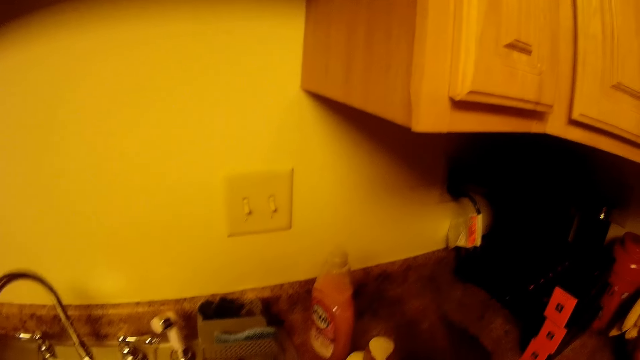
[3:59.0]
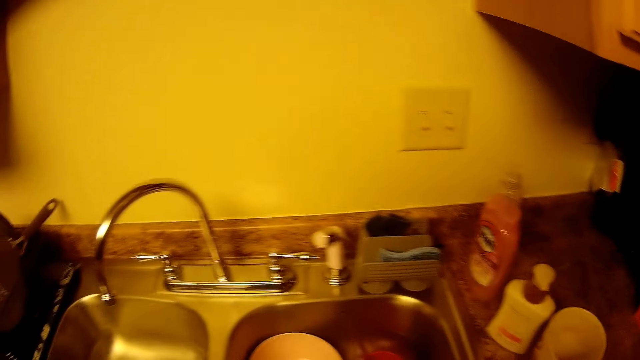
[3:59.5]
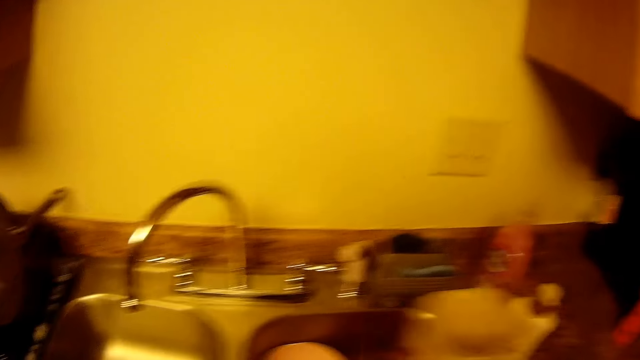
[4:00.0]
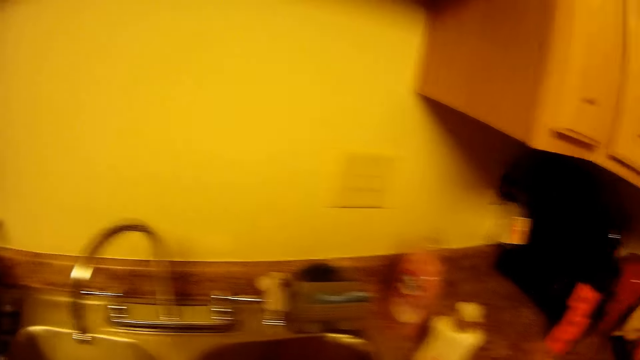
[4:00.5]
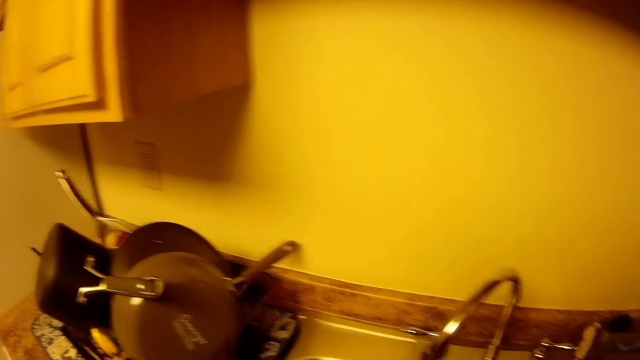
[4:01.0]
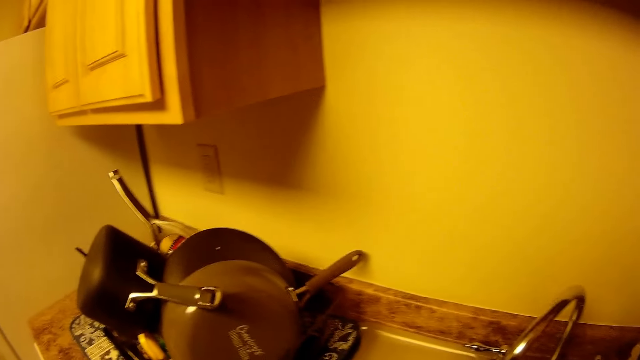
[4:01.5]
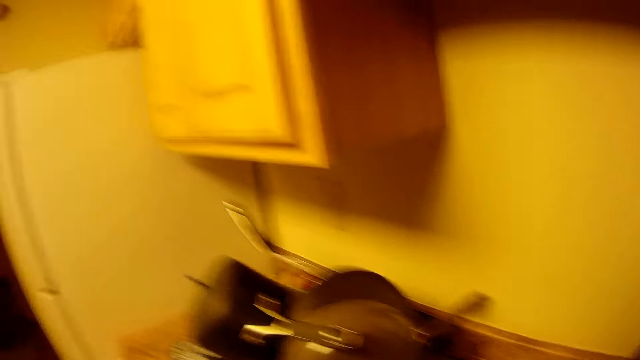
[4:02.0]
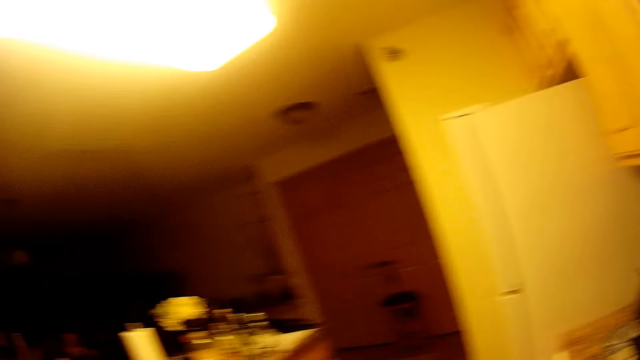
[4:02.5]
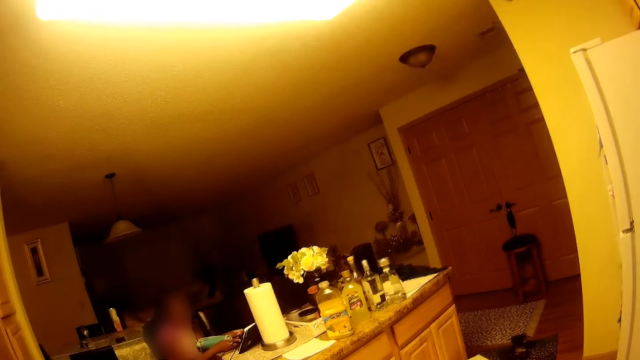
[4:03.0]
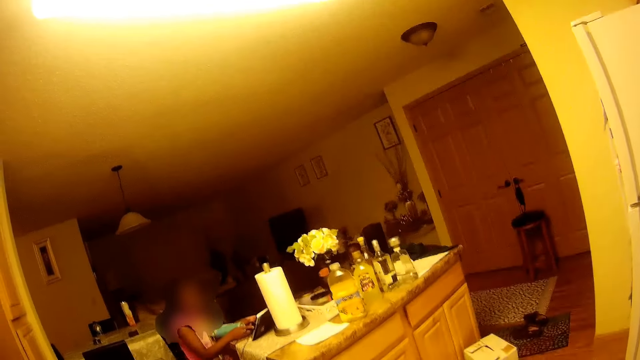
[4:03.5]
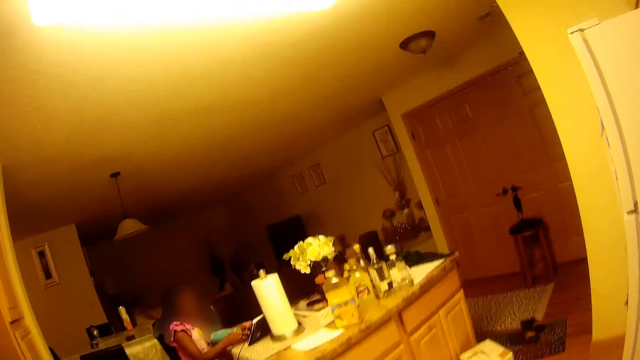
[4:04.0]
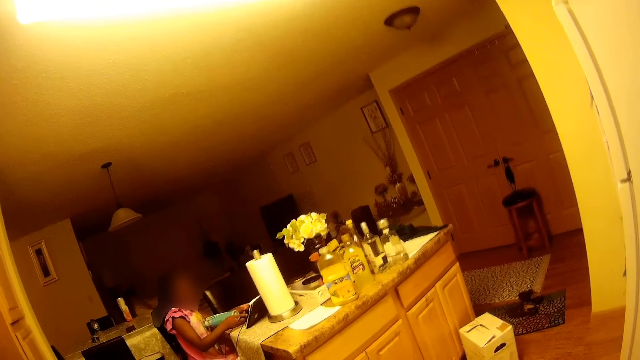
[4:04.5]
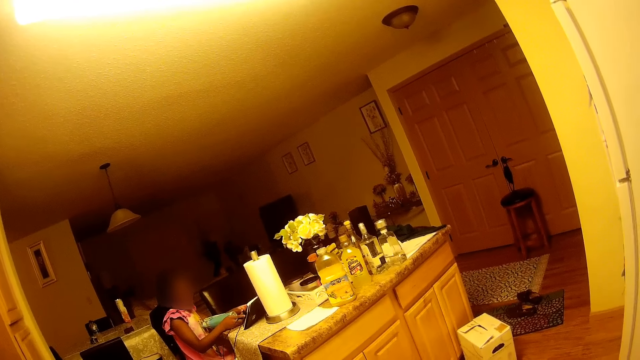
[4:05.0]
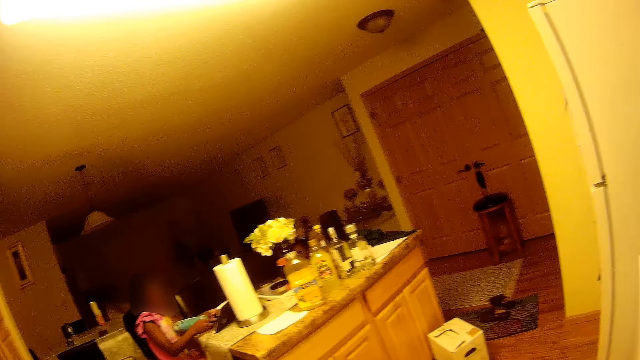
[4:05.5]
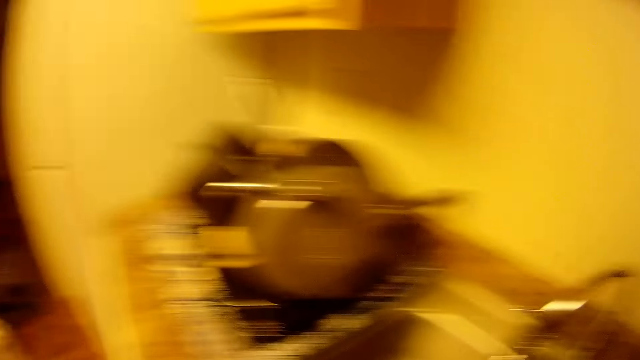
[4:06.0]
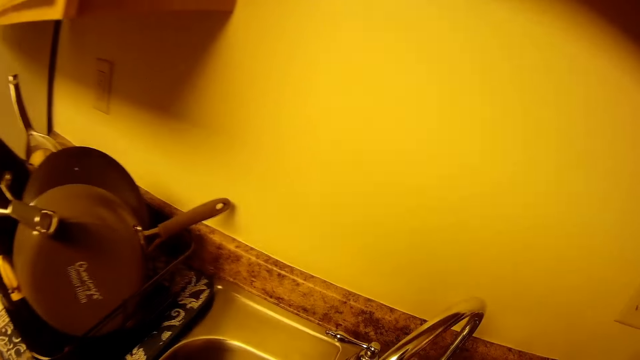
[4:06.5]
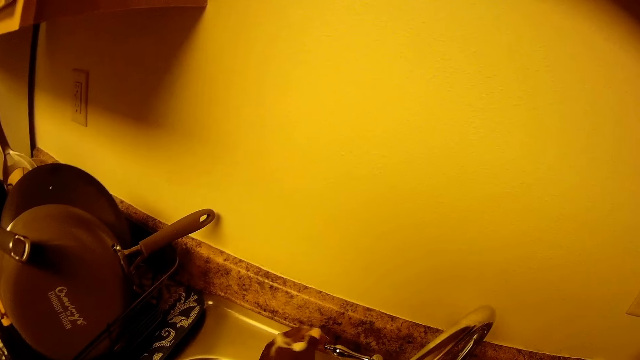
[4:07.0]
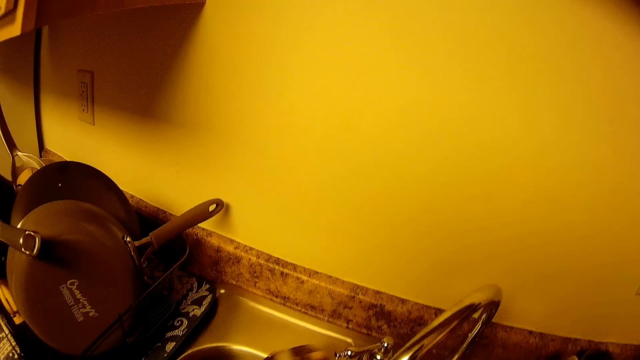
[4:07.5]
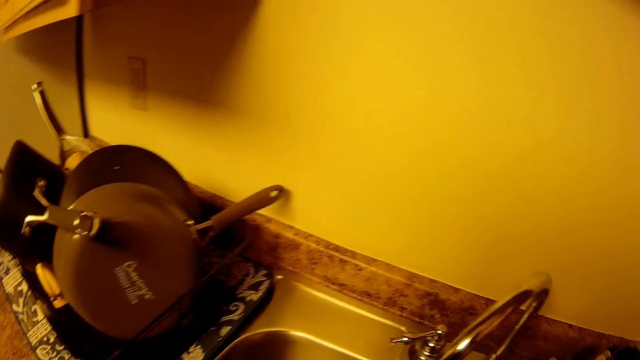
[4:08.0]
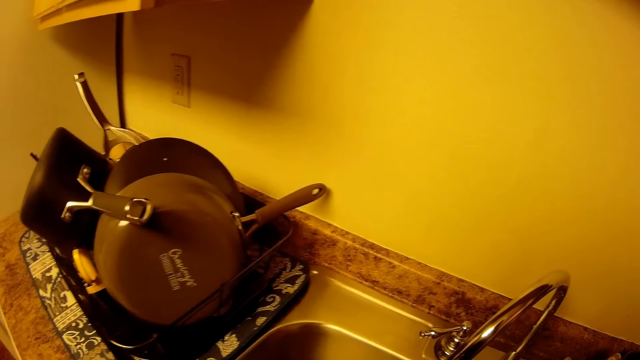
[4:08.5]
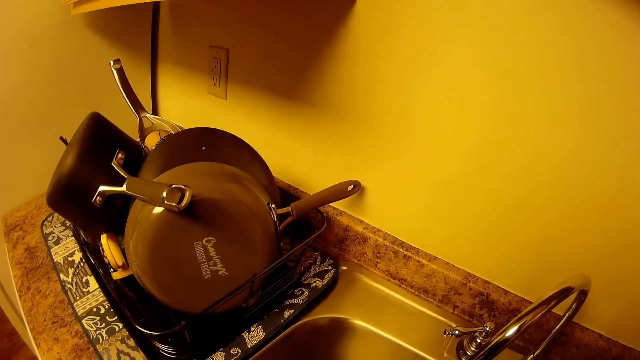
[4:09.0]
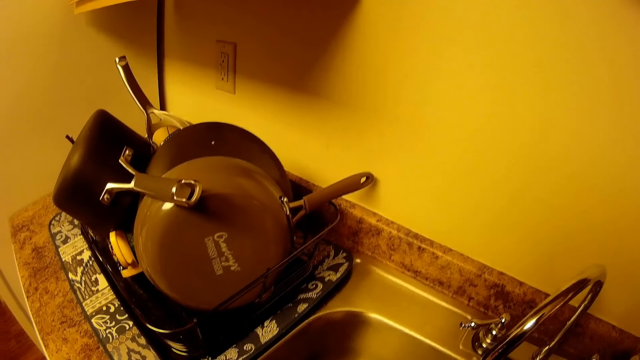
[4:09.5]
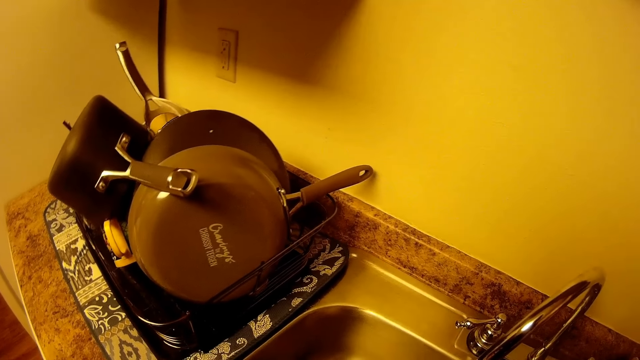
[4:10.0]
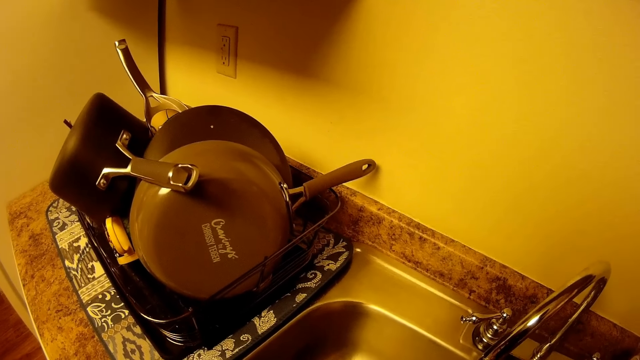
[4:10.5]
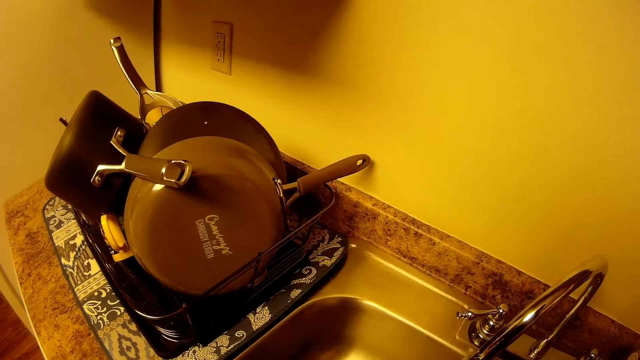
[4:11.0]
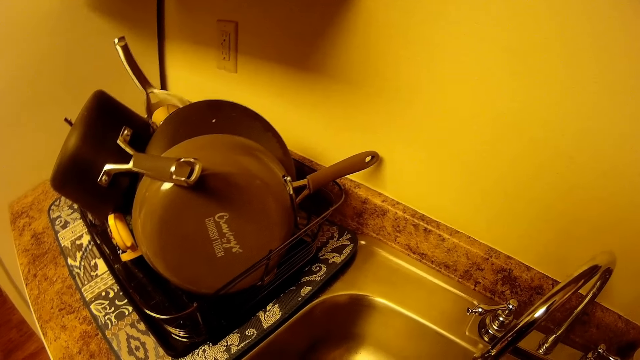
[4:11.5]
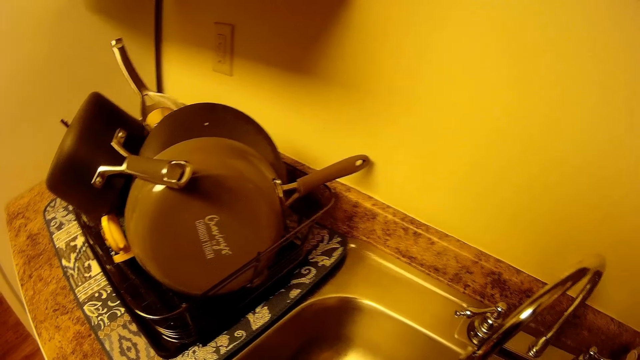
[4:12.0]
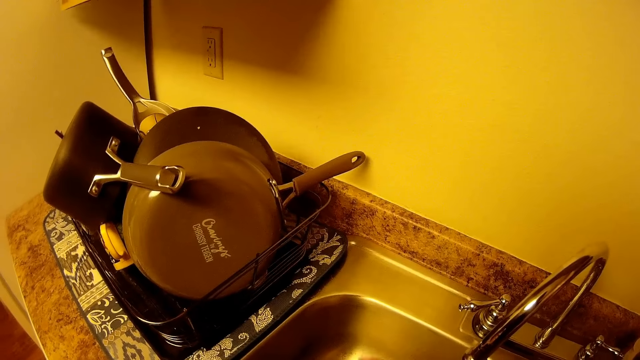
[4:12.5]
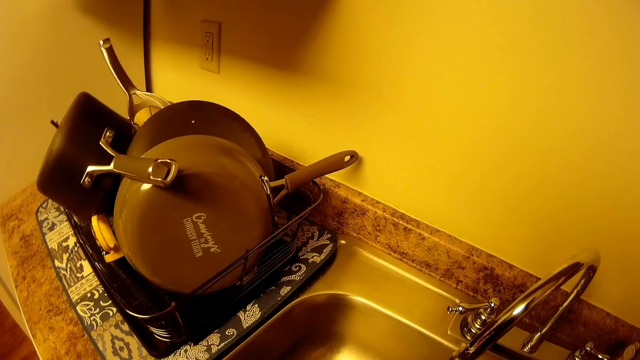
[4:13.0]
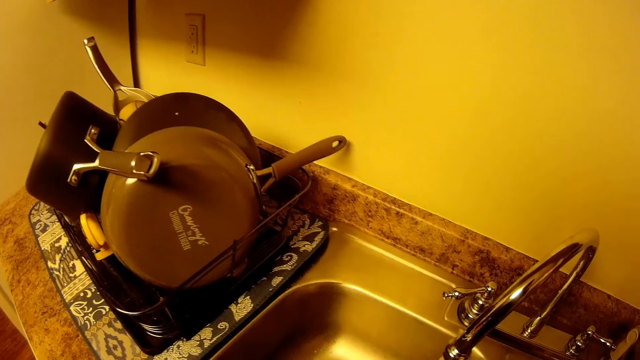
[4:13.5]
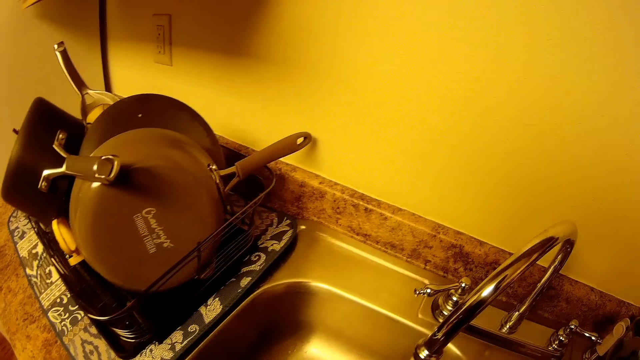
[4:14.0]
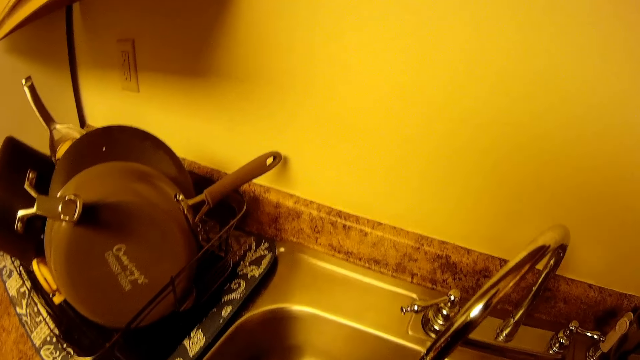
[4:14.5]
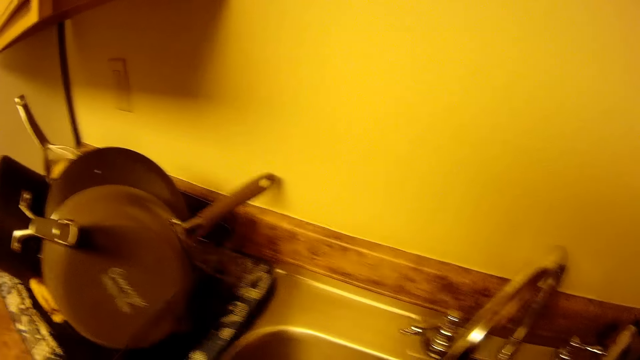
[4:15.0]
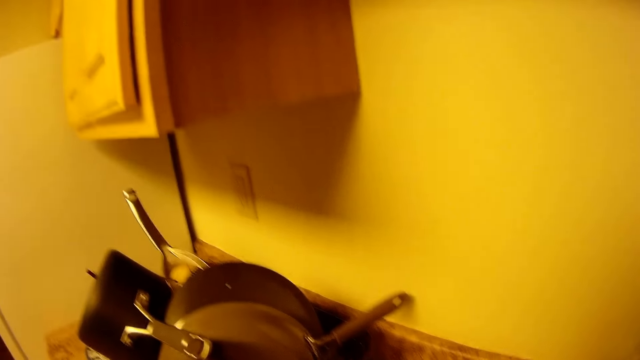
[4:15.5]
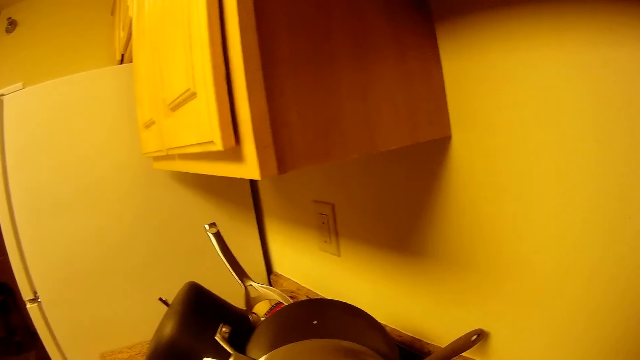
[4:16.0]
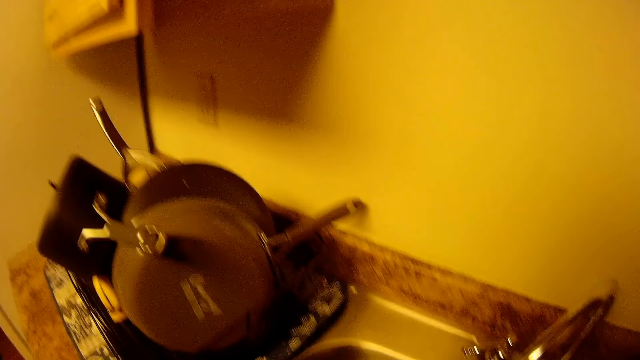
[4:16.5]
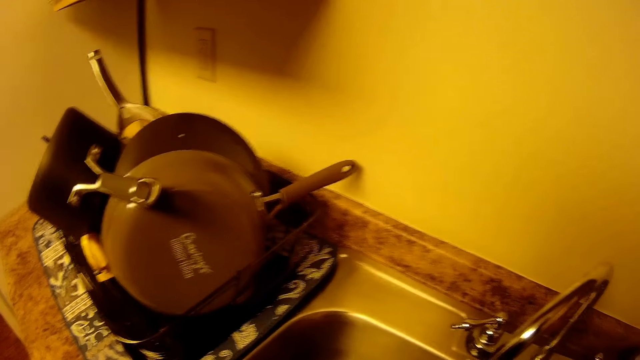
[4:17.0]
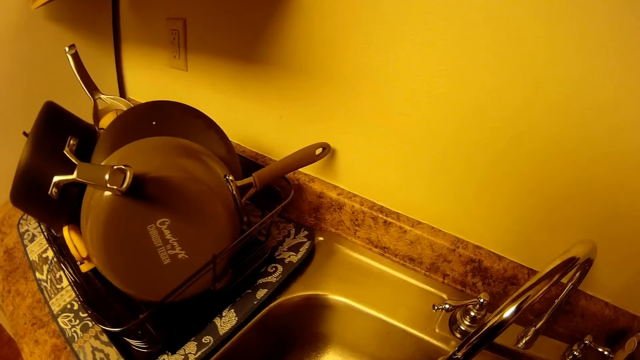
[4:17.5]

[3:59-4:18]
The camera wearer picks up a cup on the countertop with her right hand. She puts the cup in the sink. She looks around. She turns on the tap with her left hand.

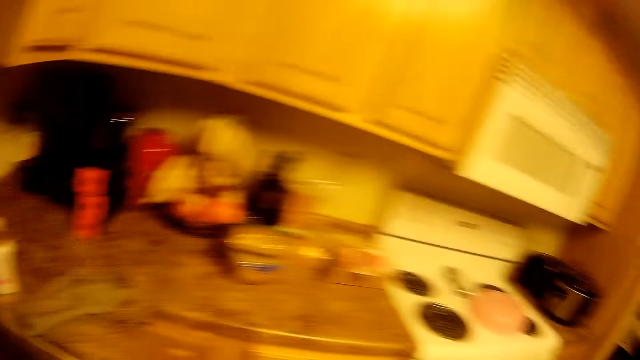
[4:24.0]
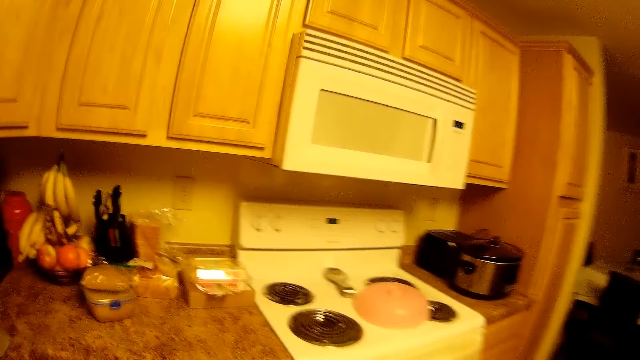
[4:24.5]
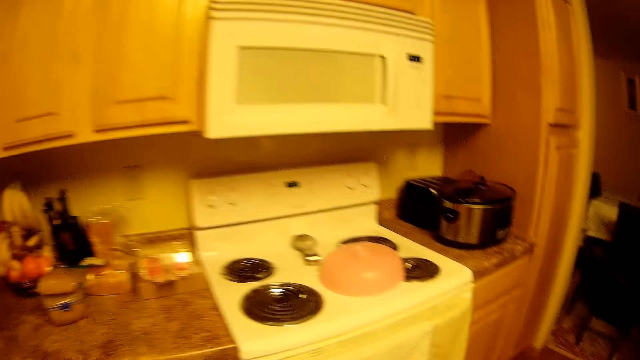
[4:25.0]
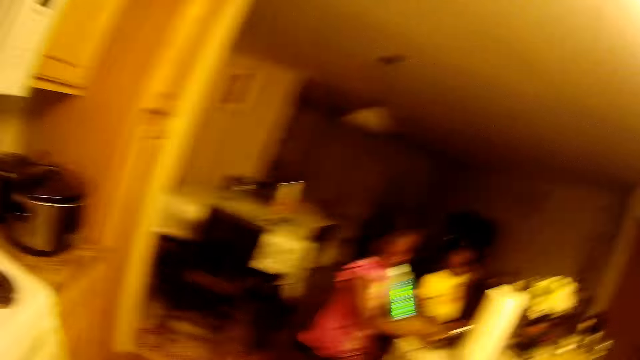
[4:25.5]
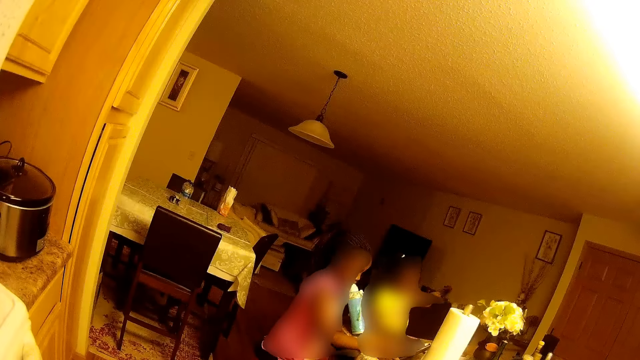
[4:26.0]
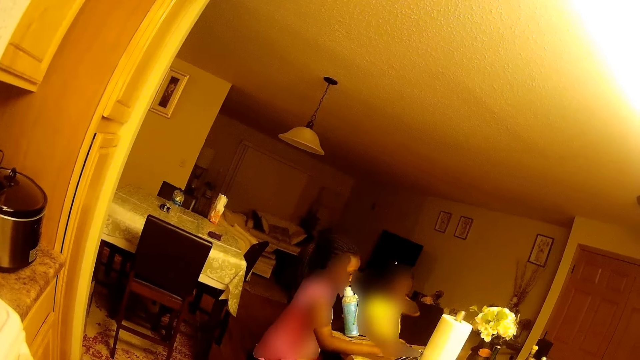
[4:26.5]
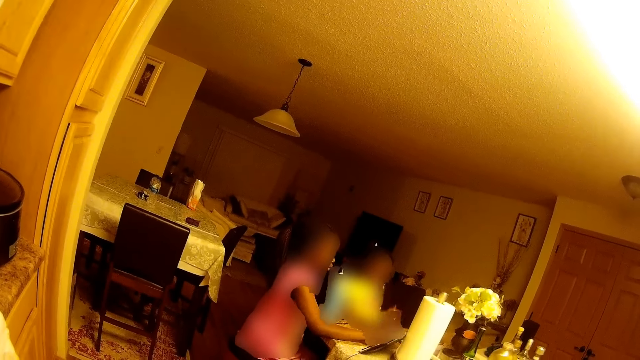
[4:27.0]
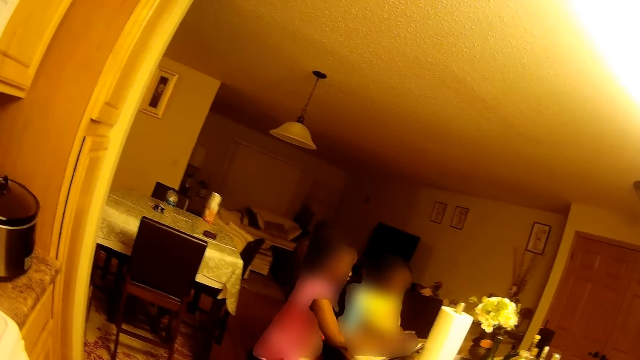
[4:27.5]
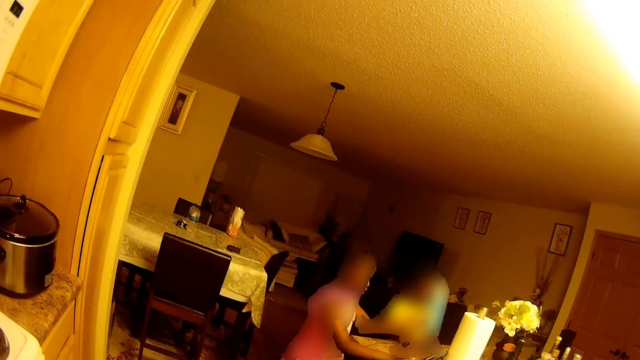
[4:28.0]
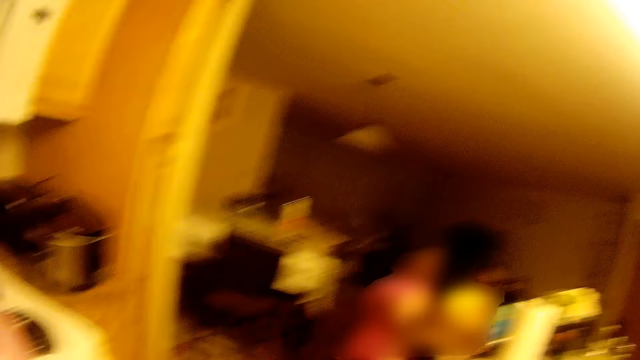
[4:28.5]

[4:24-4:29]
The camera wearer converses with children. One of the children presses an electronic tab on the table with her right hand. She drops the bottle on the table with her left hand.
